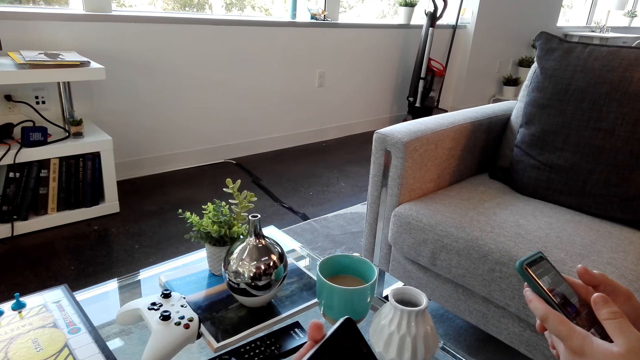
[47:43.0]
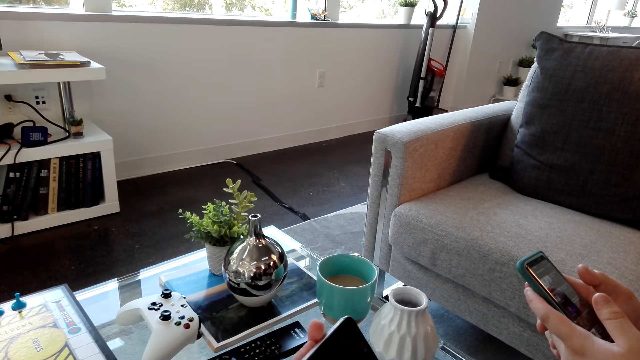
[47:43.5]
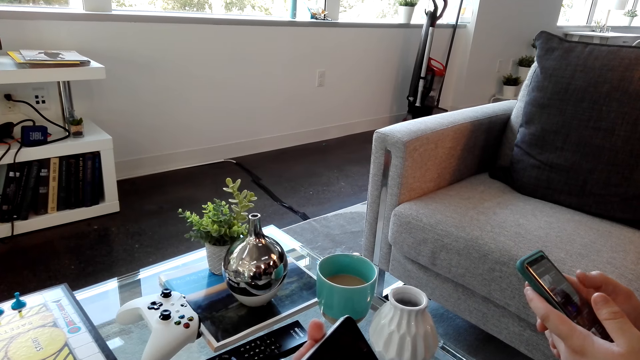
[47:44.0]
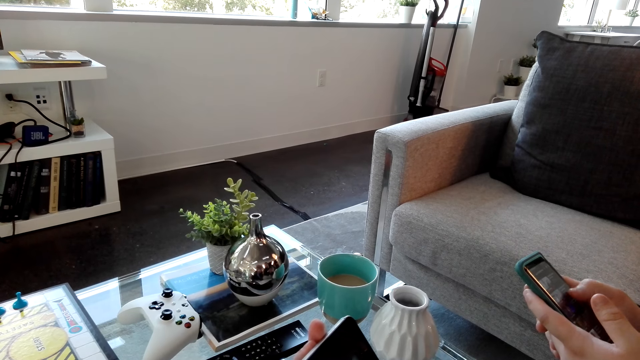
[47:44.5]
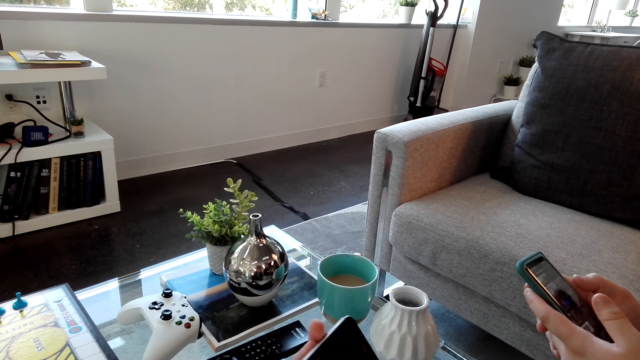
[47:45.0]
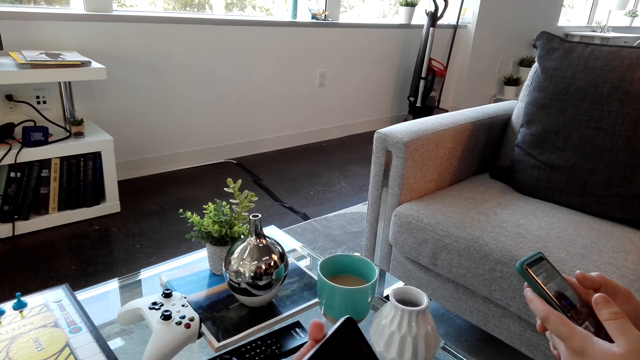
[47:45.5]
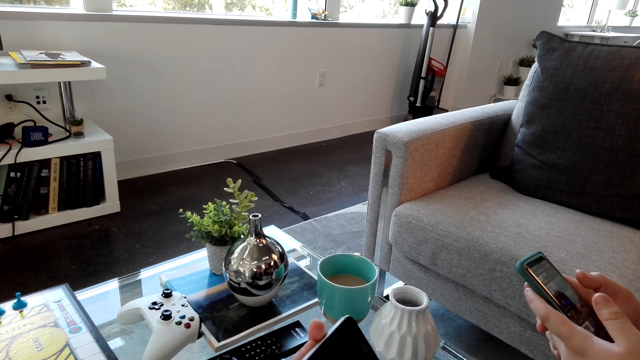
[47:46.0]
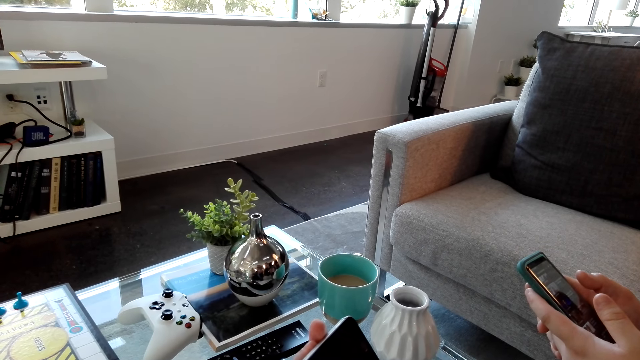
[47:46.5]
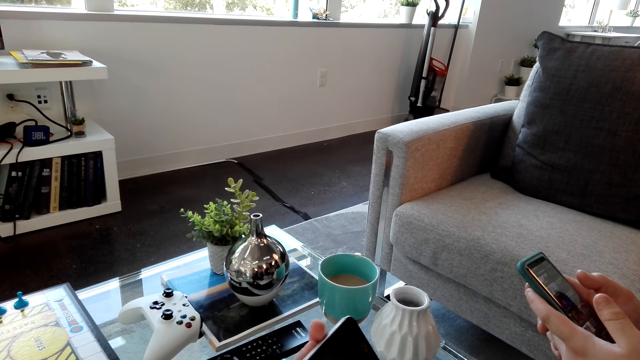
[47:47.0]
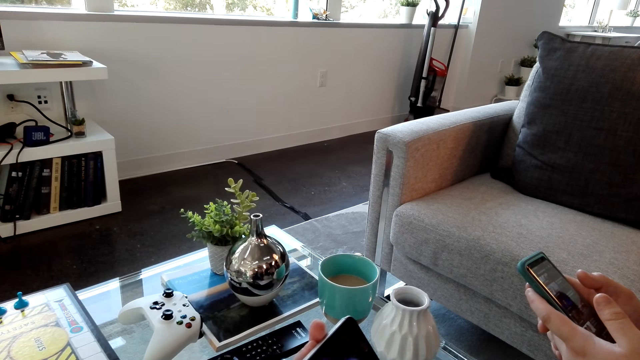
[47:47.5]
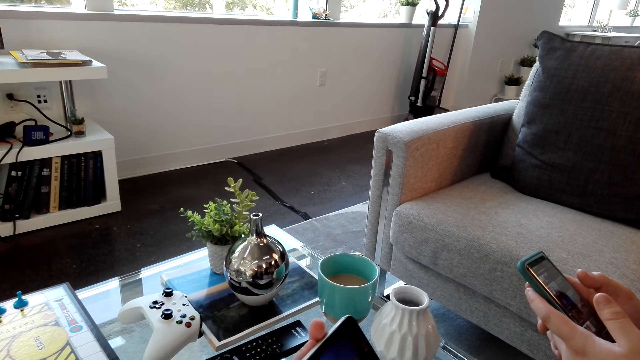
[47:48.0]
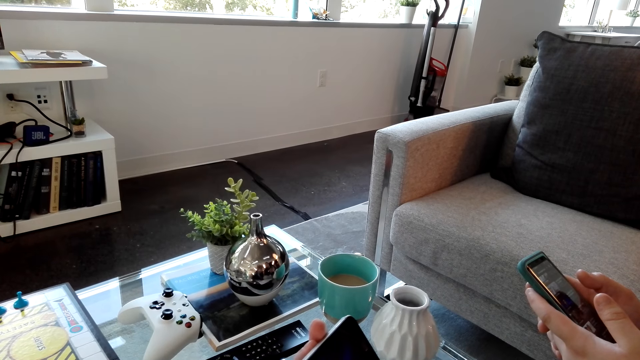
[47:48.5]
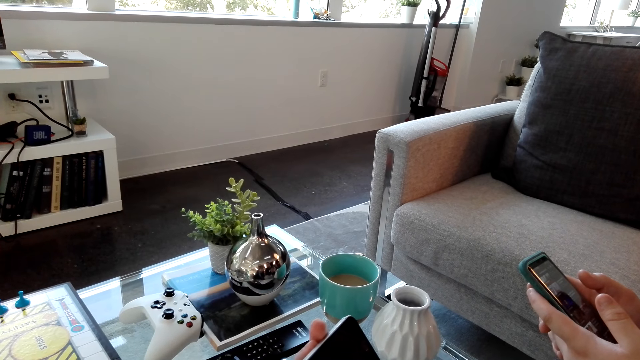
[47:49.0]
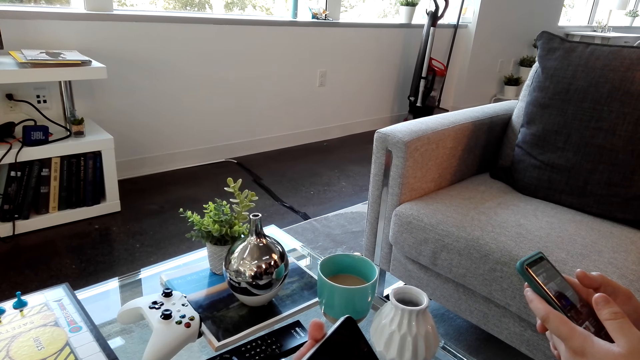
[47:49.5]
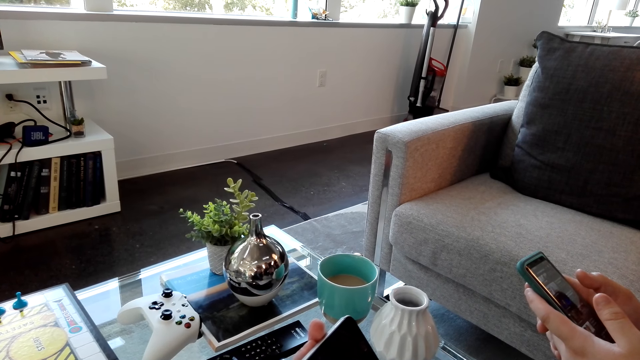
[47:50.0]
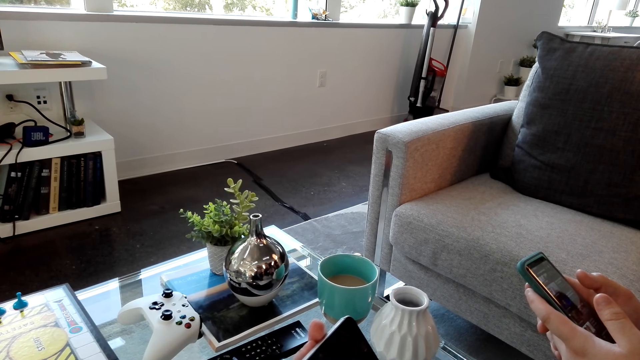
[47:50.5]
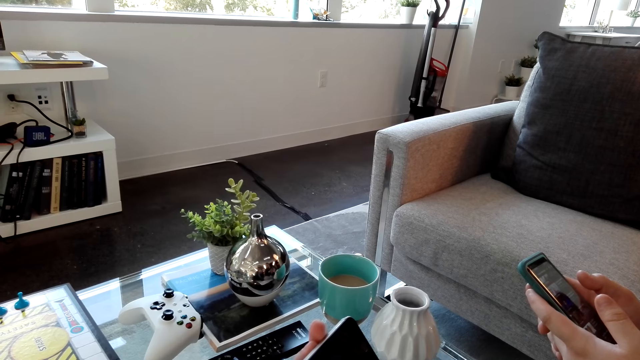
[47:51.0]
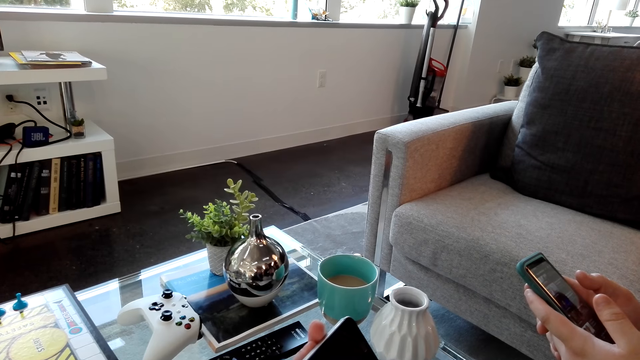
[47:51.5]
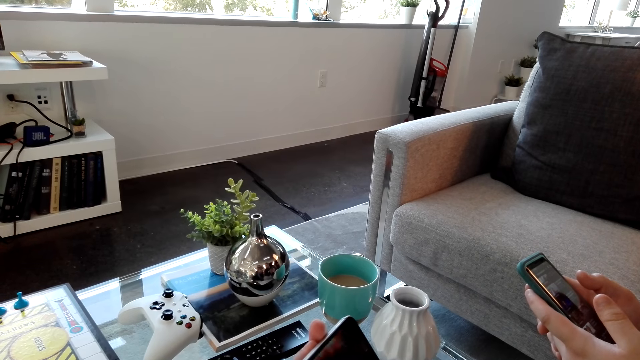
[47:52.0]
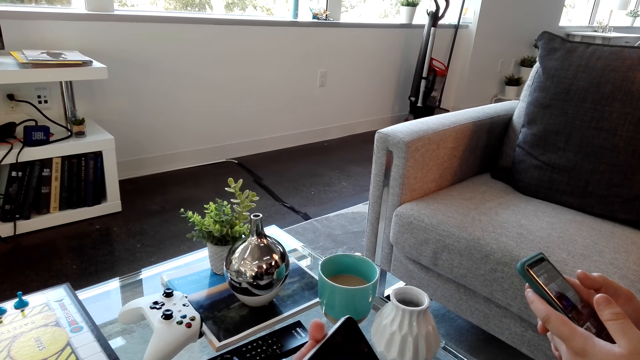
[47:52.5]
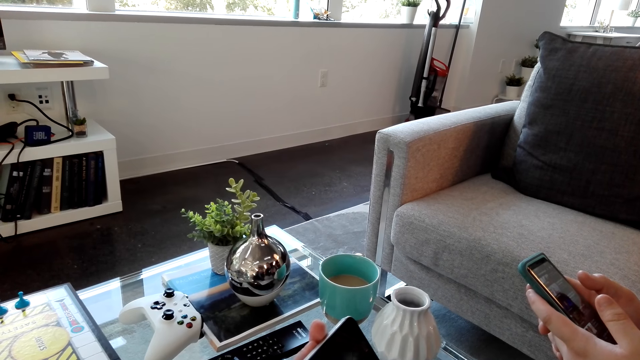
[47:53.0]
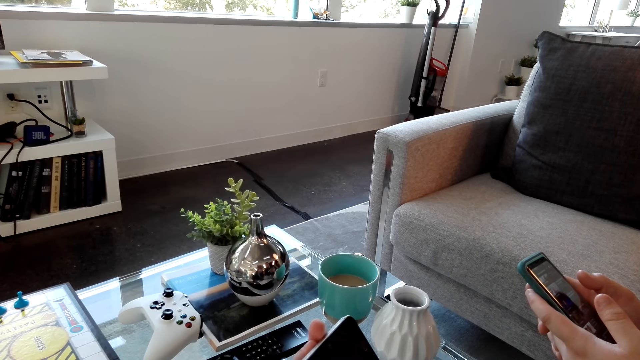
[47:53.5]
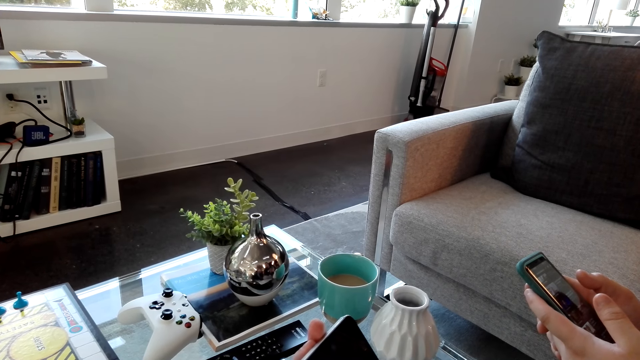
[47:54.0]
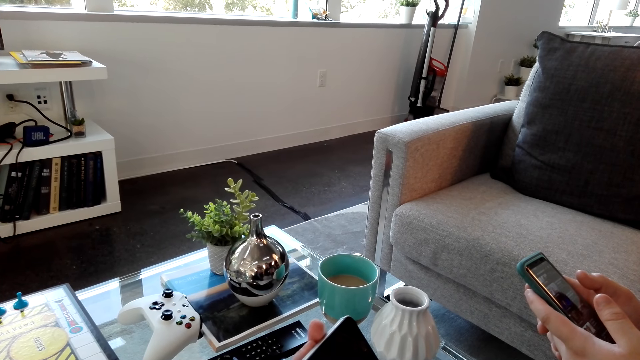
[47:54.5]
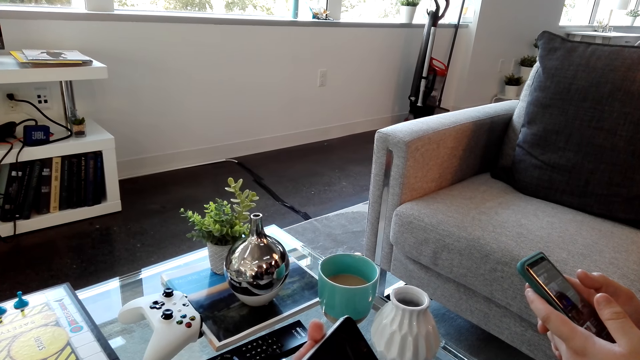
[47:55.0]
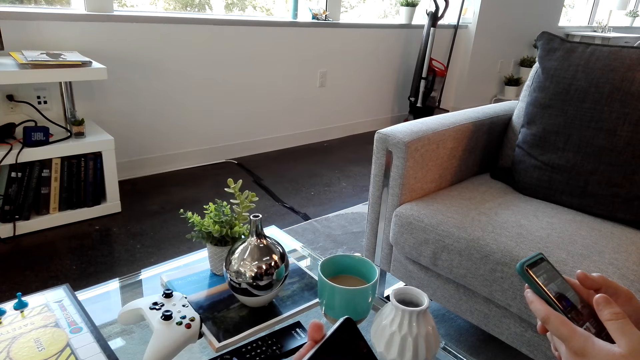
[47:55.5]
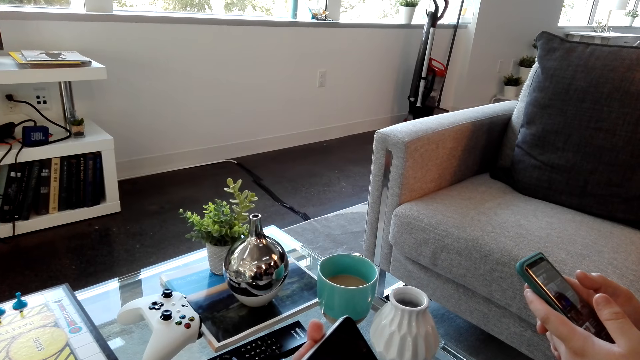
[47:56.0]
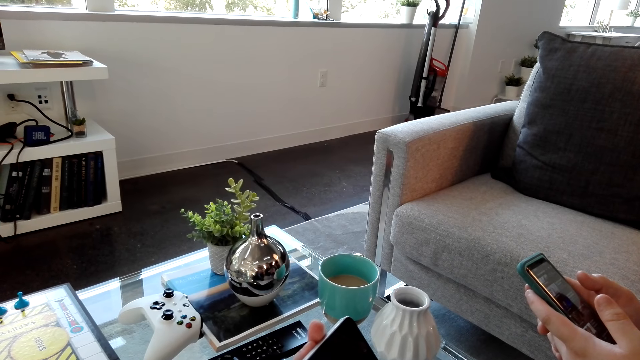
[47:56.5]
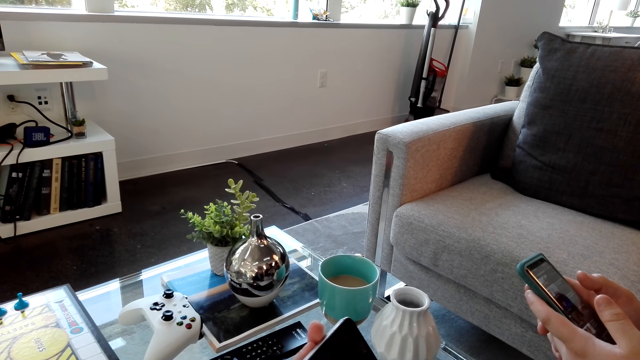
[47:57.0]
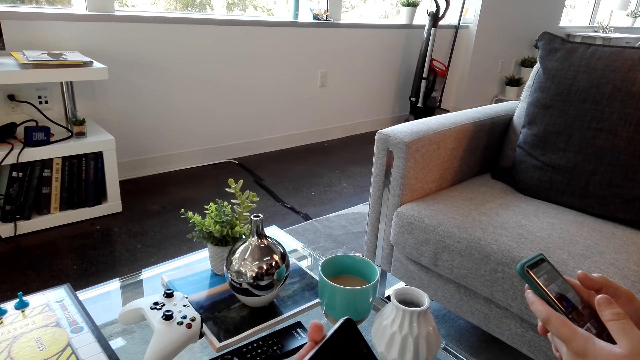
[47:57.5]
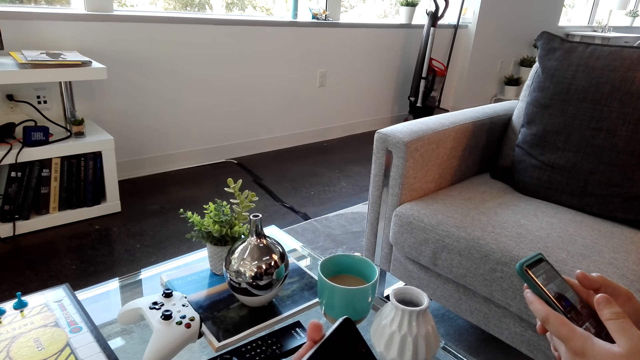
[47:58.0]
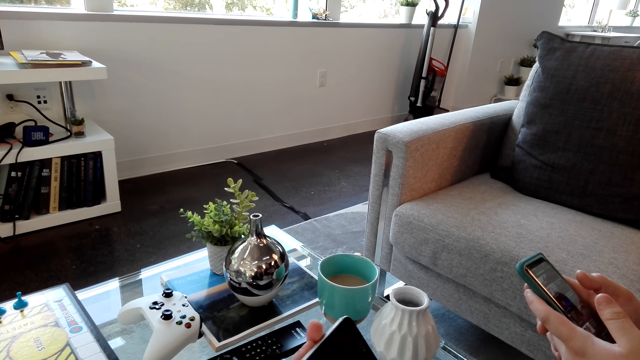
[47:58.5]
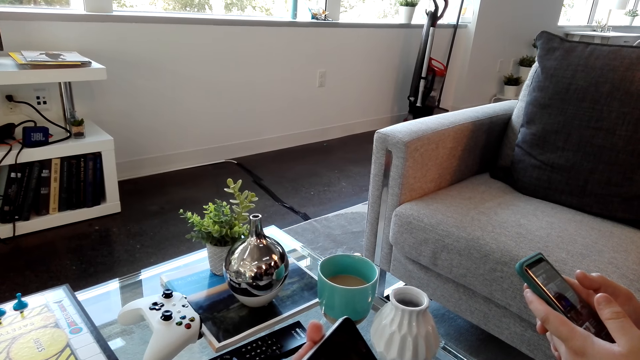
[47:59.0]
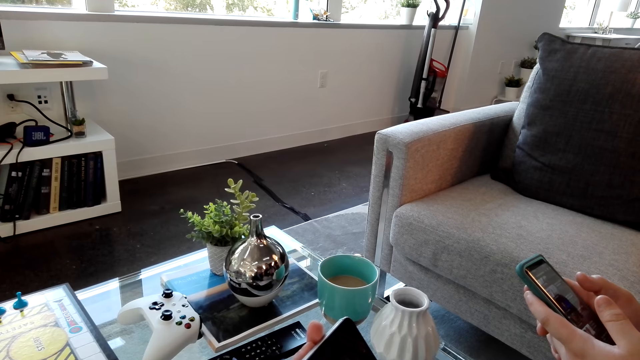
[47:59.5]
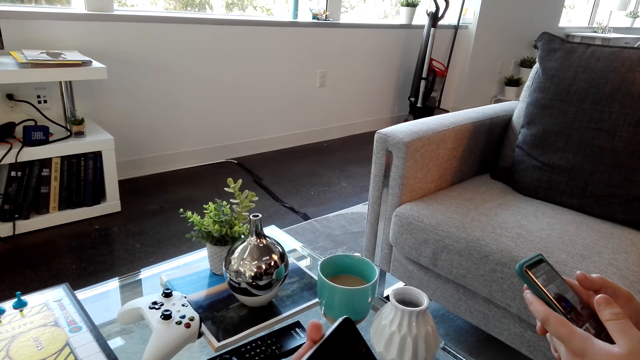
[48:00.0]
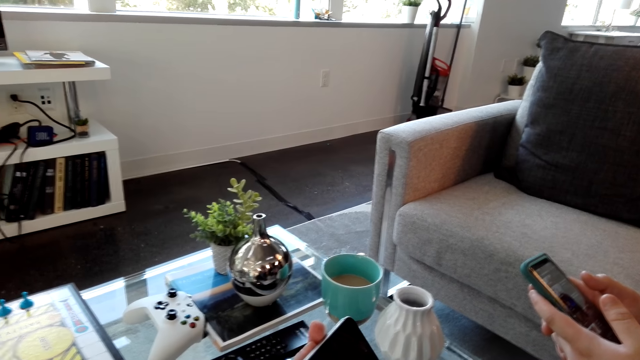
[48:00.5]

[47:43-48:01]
A person dials his phone. The camera wearer and the person watch a video on the phone. The person dialogues with the camera wearer.

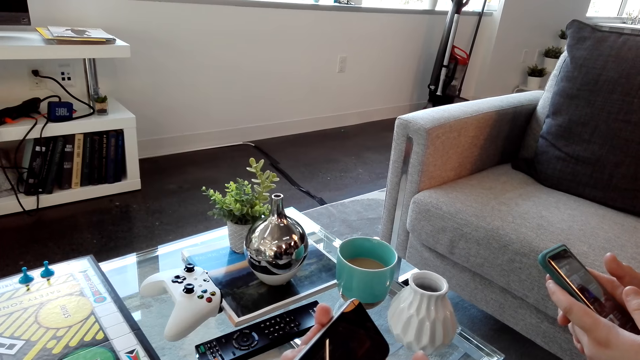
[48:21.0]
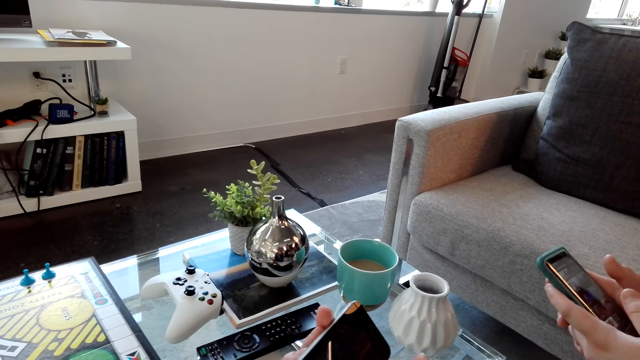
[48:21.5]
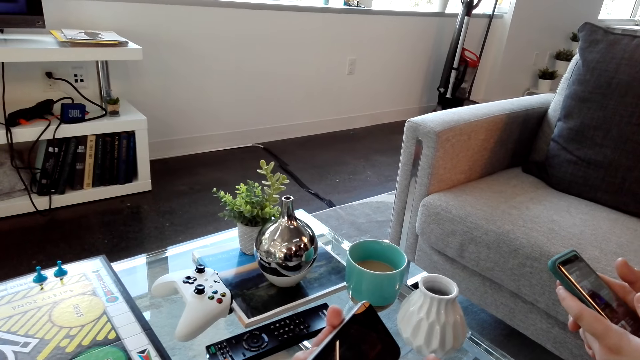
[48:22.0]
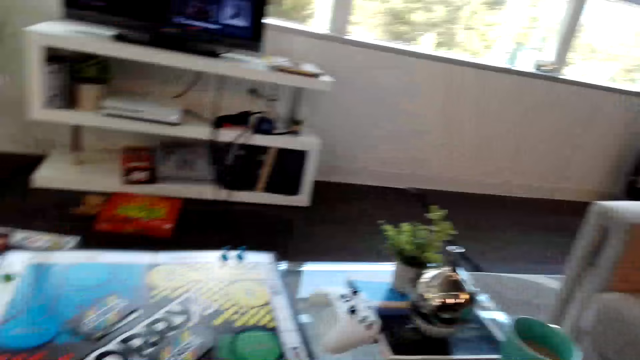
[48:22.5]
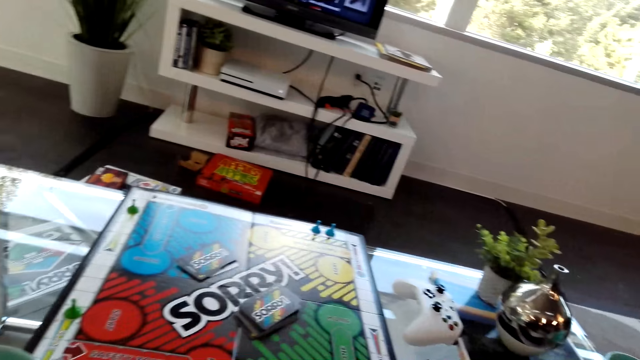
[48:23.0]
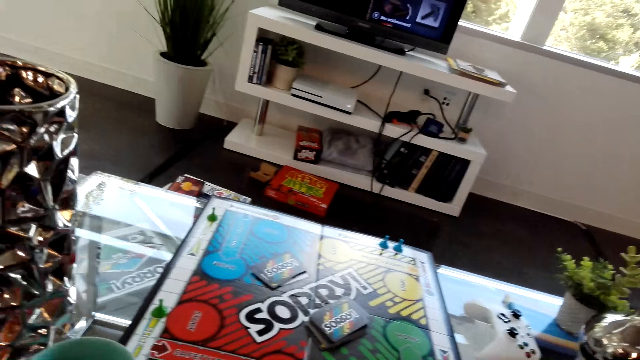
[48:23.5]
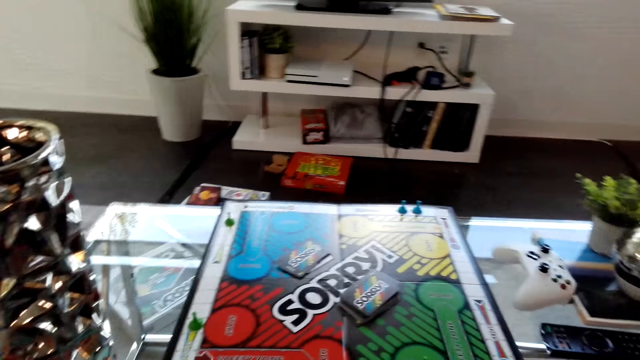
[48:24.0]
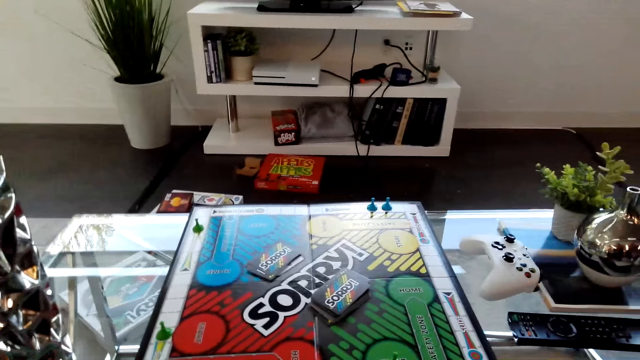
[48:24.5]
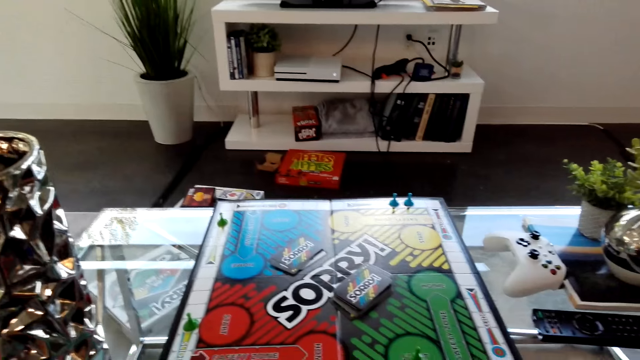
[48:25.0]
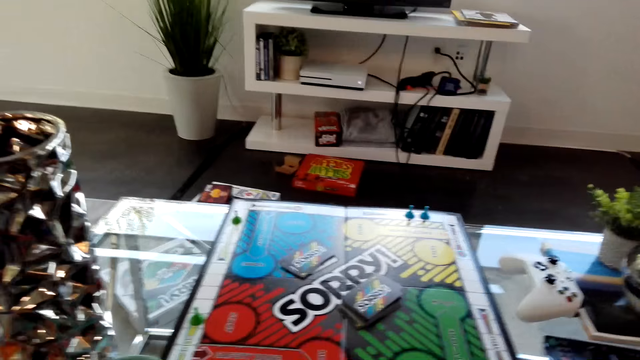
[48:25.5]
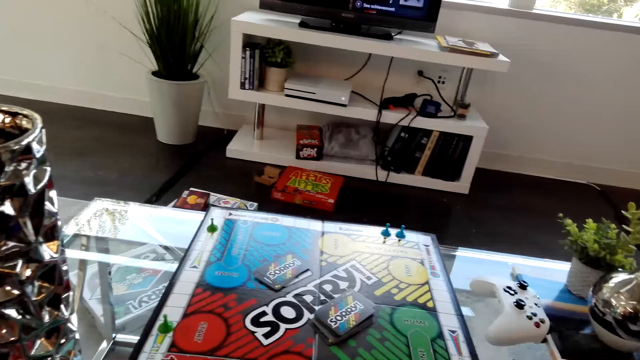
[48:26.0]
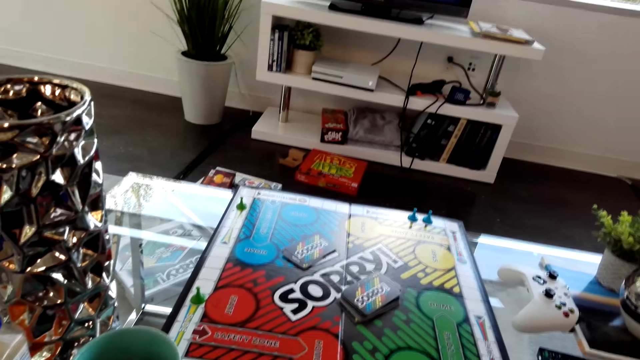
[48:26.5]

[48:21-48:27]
The camera wearer scrolls his phone. They walk around the room. They dialogue with a person.
